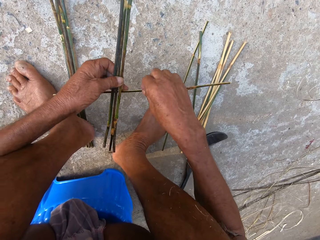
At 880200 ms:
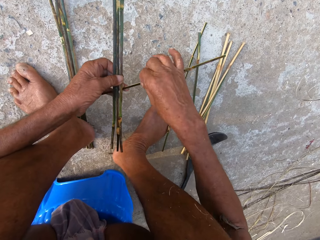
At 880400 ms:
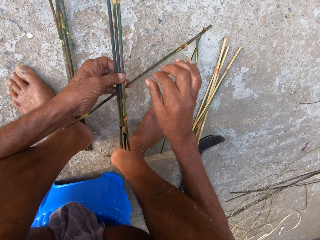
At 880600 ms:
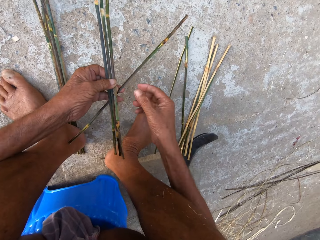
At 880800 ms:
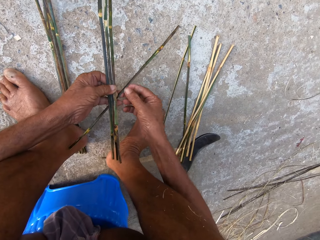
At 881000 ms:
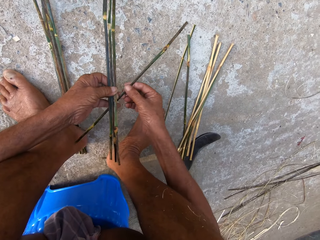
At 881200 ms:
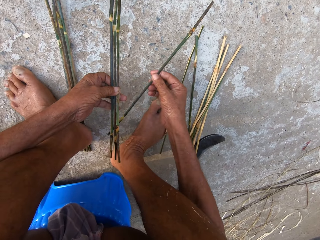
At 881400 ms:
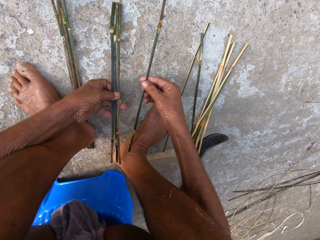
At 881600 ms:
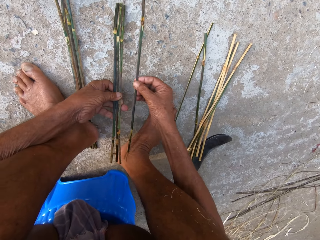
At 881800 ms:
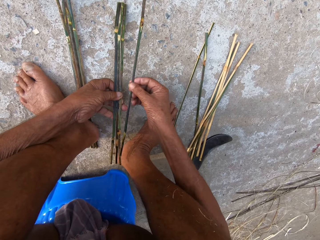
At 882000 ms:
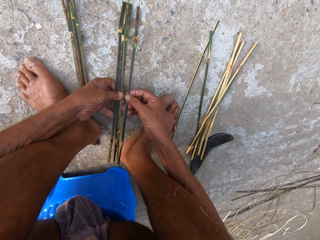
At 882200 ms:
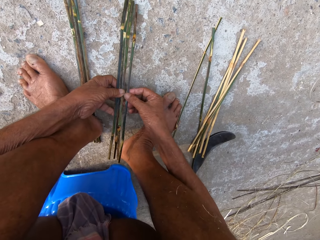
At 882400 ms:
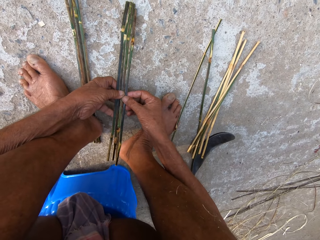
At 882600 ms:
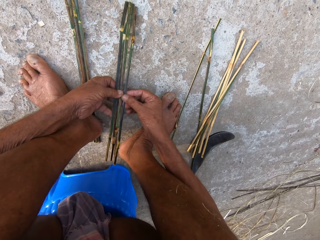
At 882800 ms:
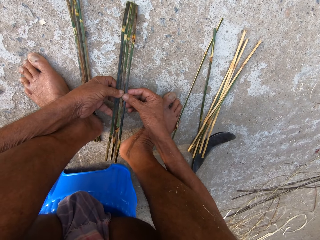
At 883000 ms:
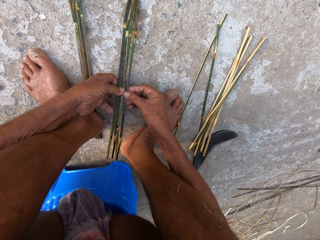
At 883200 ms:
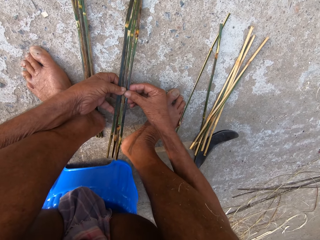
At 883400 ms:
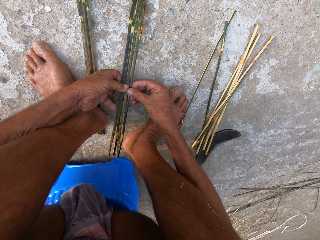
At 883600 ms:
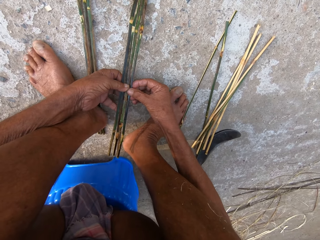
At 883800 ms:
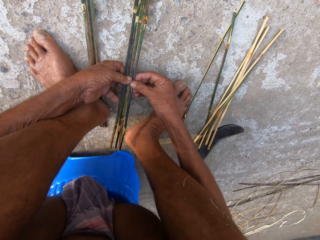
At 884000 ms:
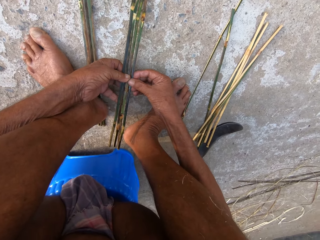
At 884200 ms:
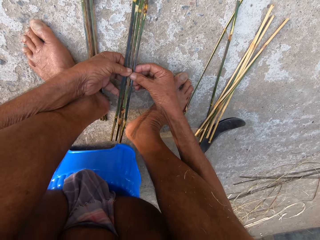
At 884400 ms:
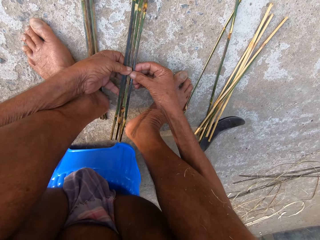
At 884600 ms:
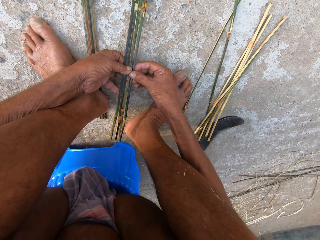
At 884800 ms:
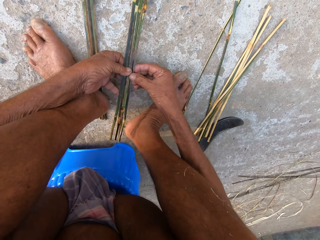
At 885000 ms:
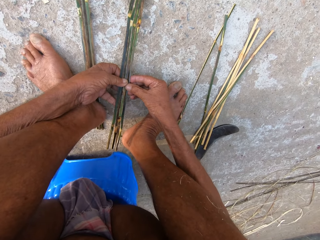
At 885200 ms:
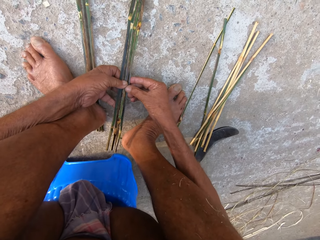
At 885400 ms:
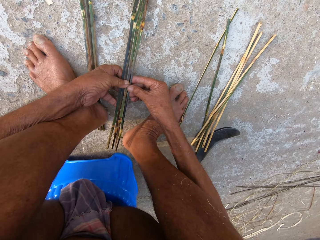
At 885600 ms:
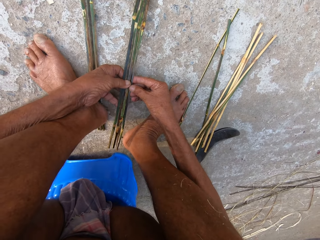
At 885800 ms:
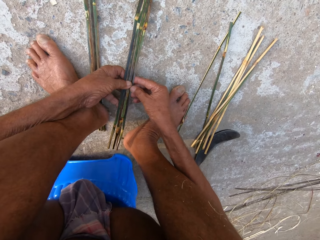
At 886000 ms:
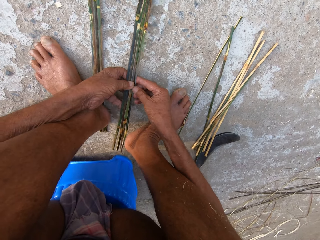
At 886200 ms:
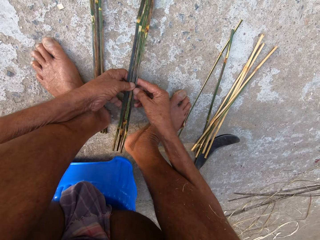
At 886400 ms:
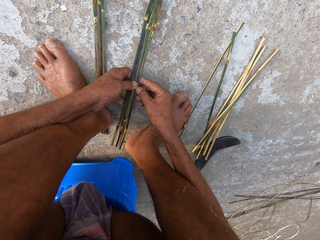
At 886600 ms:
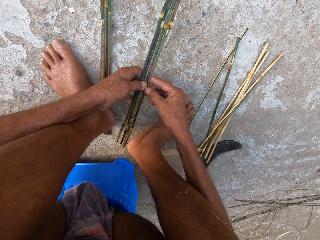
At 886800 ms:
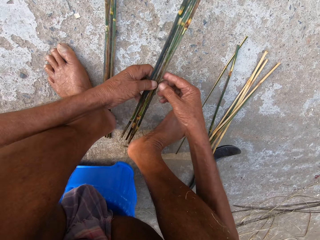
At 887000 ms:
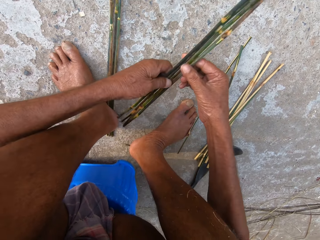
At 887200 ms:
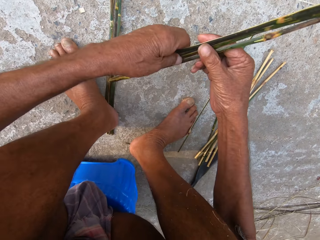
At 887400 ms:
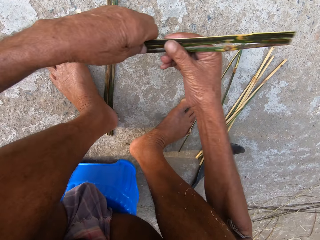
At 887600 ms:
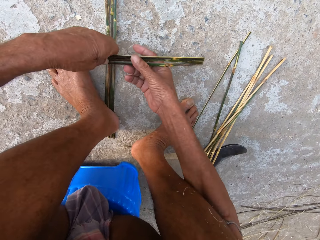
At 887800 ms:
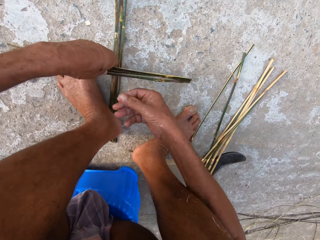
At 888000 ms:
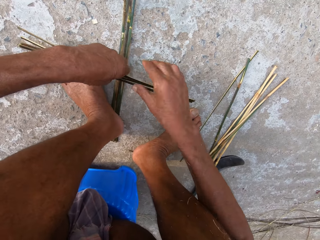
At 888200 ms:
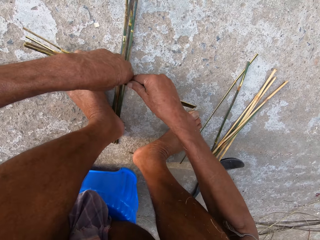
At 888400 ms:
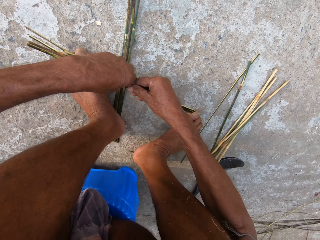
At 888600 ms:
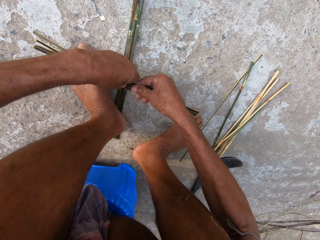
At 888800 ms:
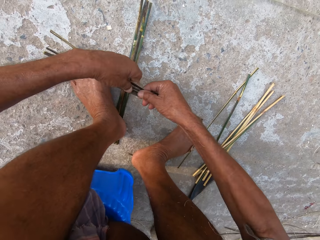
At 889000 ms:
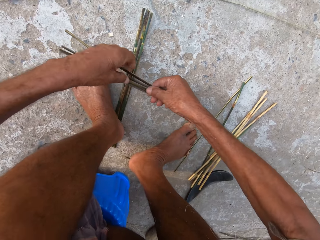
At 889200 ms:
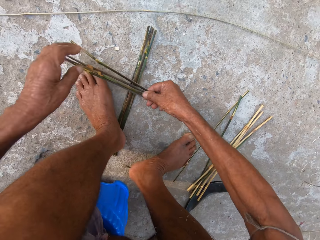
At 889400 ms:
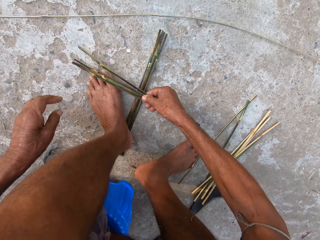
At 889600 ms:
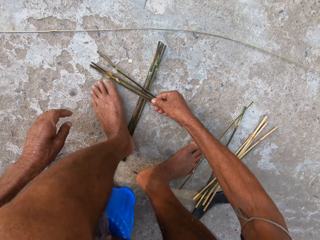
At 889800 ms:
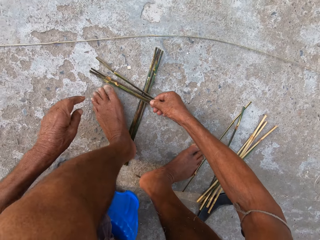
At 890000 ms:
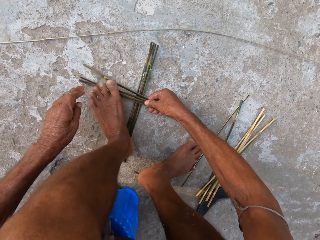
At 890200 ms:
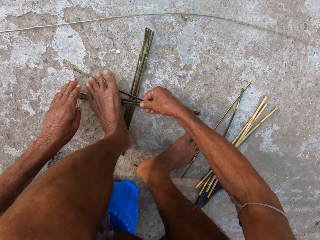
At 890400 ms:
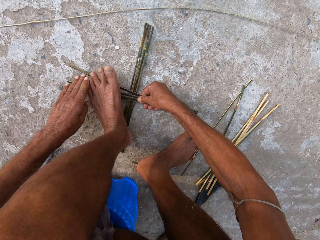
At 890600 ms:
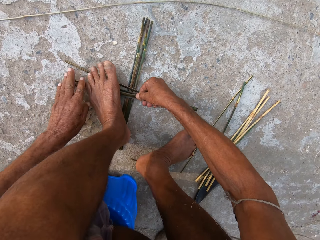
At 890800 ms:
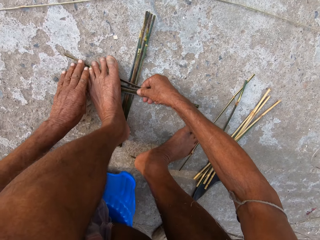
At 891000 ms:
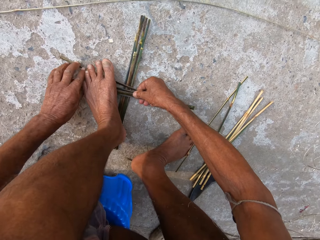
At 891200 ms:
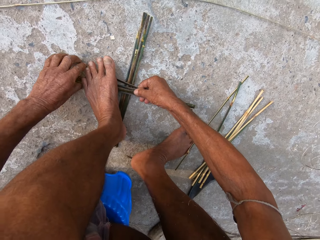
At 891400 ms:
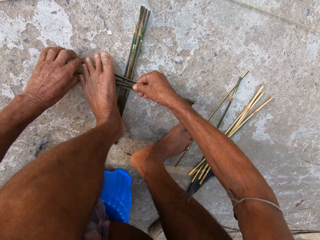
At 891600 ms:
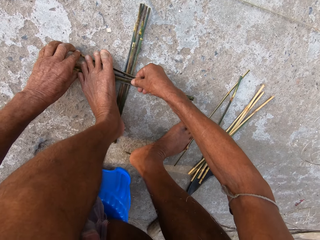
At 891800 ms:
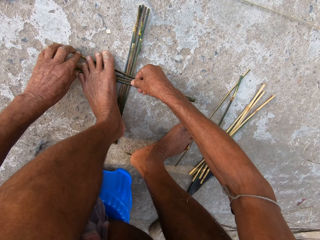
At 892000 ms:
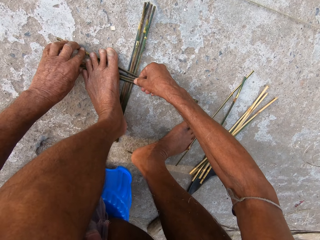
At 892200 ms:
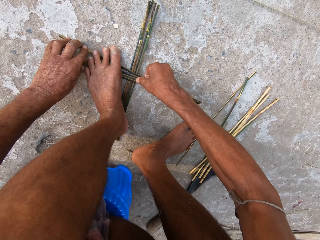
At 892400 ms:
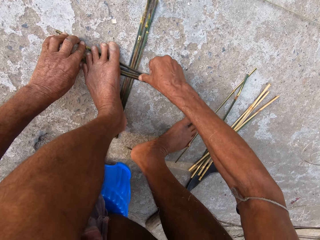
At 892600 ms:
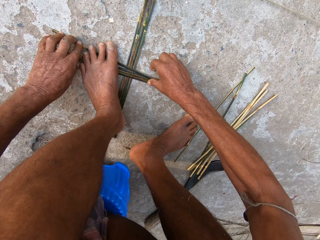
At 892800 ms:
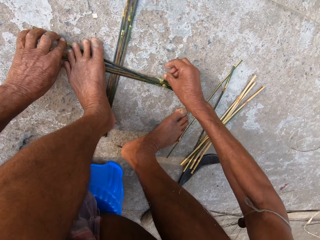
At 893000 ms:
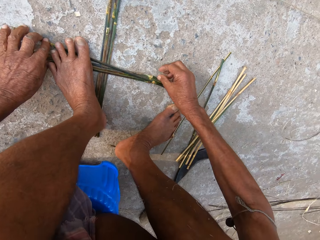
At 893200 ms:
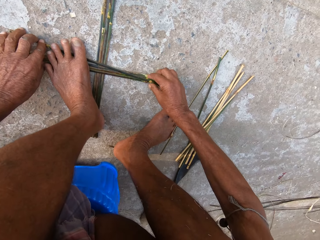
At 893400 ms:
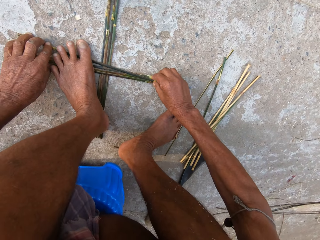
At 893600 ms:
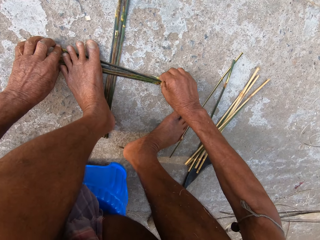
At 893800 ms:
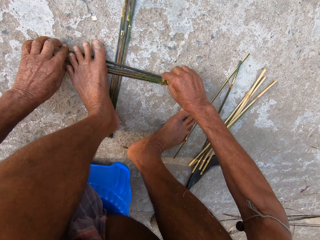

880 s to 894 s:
The camera wearer turns the stick over. He passes the stick from his right hand to his left hand. He holds the sticks together. He looks at the sticks. He passes the sticks from his left hand to his right hand. He places the sticks on the ground with his right hand. He places the sticks under his left leg with his right hand. He steps on the sticks with his left foot.

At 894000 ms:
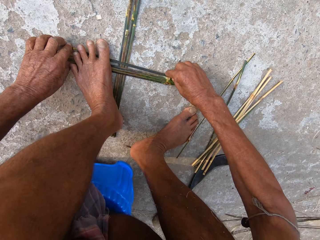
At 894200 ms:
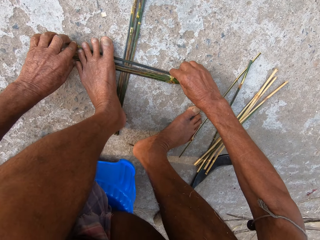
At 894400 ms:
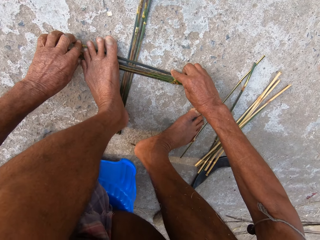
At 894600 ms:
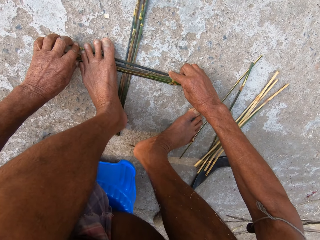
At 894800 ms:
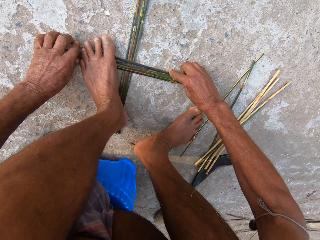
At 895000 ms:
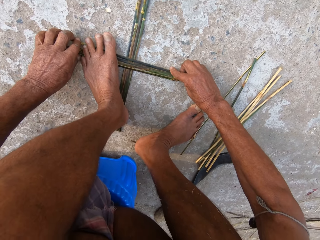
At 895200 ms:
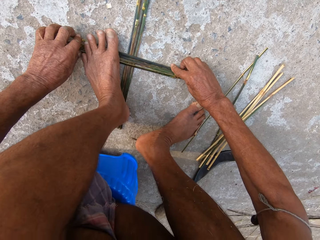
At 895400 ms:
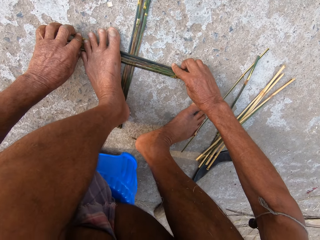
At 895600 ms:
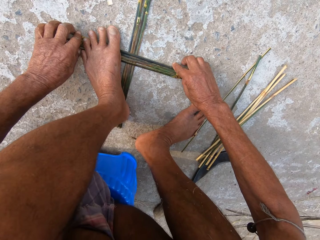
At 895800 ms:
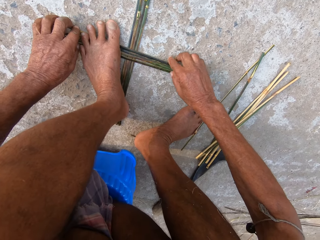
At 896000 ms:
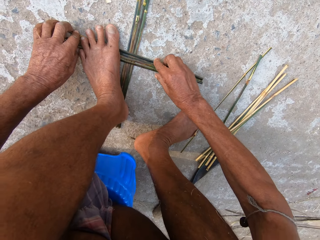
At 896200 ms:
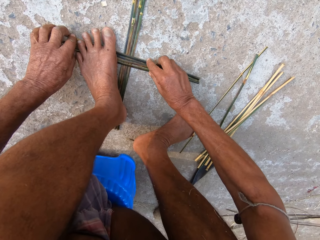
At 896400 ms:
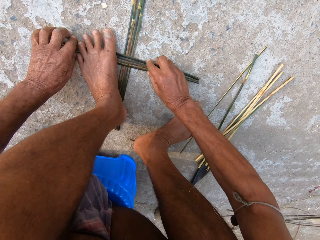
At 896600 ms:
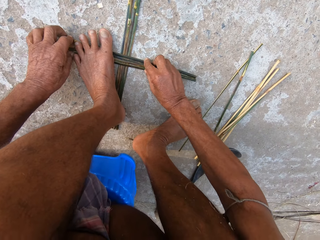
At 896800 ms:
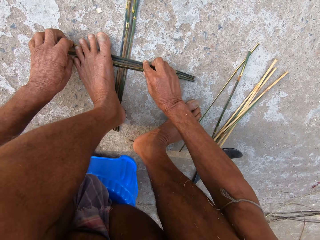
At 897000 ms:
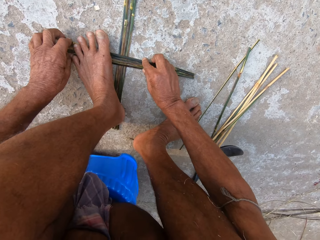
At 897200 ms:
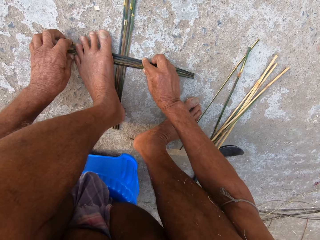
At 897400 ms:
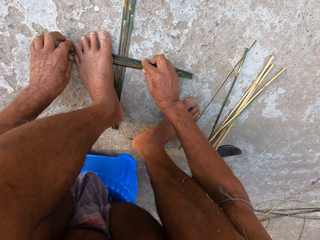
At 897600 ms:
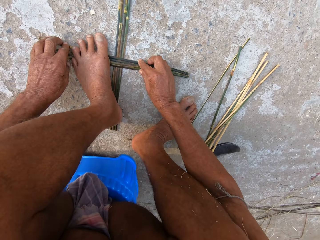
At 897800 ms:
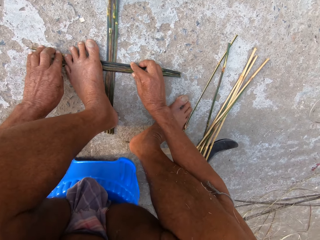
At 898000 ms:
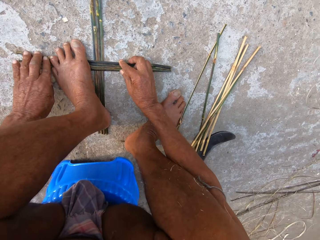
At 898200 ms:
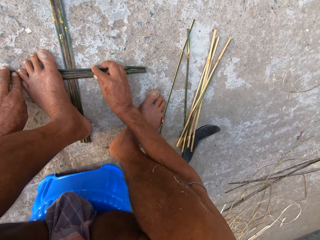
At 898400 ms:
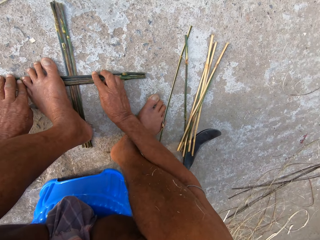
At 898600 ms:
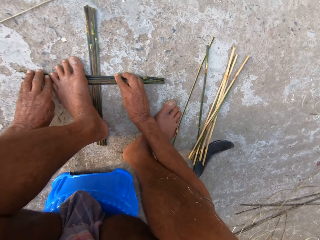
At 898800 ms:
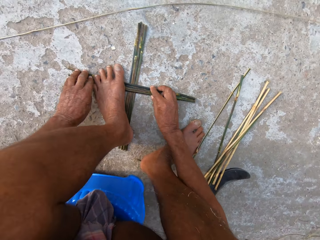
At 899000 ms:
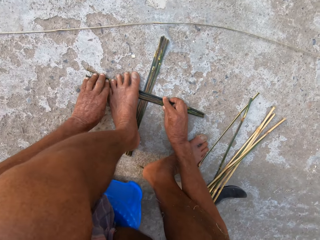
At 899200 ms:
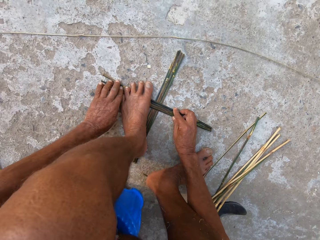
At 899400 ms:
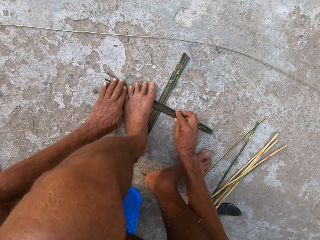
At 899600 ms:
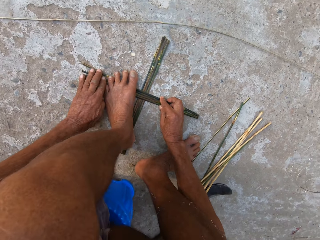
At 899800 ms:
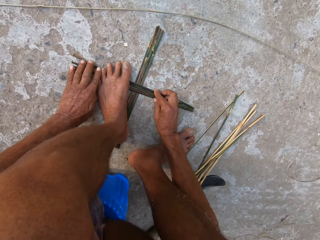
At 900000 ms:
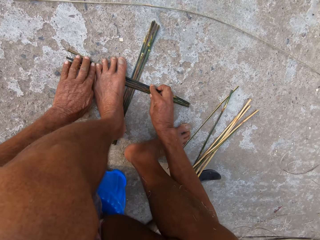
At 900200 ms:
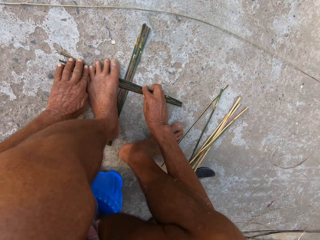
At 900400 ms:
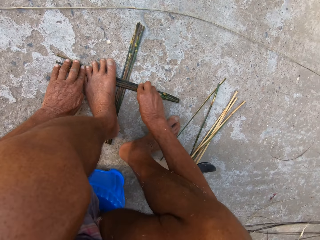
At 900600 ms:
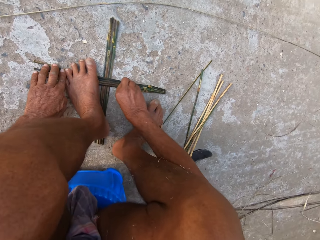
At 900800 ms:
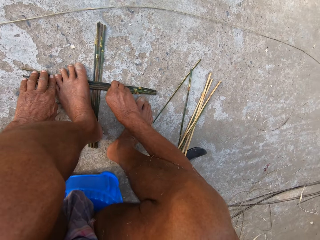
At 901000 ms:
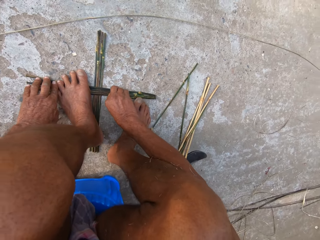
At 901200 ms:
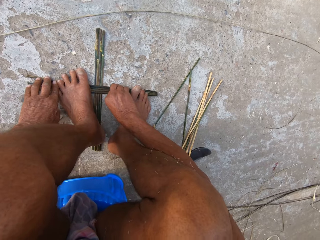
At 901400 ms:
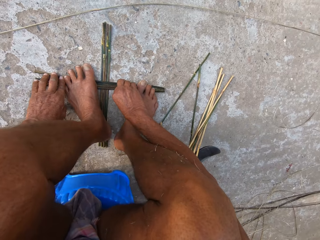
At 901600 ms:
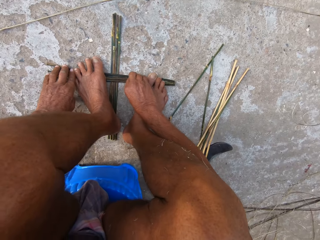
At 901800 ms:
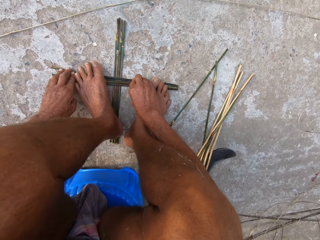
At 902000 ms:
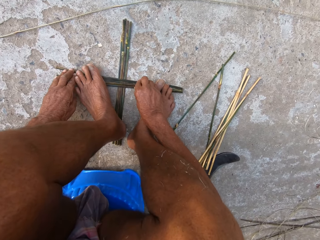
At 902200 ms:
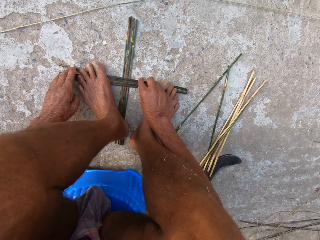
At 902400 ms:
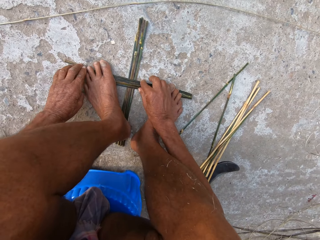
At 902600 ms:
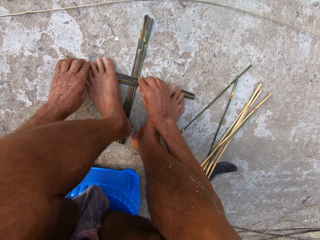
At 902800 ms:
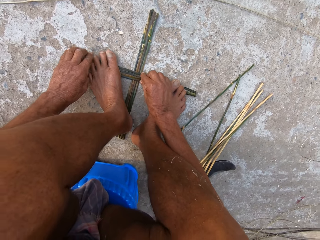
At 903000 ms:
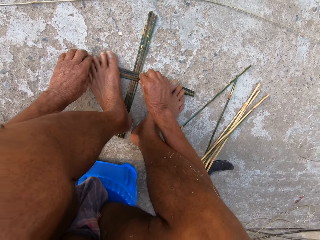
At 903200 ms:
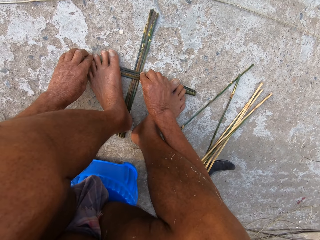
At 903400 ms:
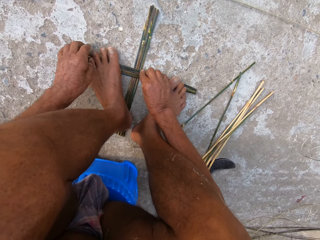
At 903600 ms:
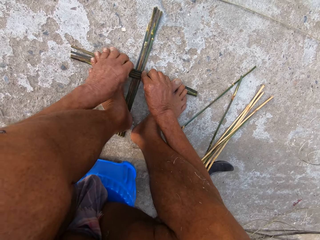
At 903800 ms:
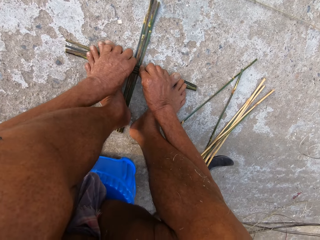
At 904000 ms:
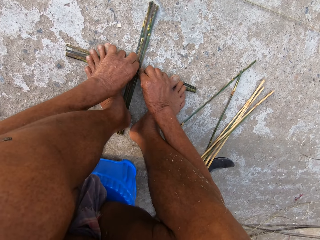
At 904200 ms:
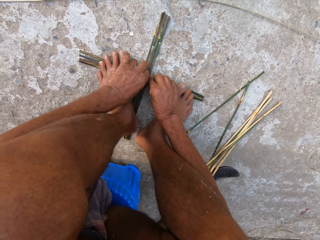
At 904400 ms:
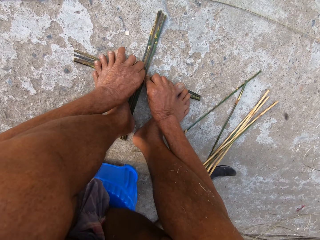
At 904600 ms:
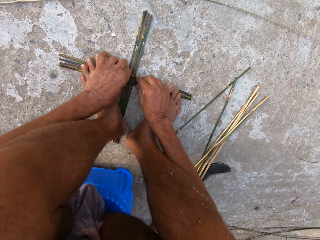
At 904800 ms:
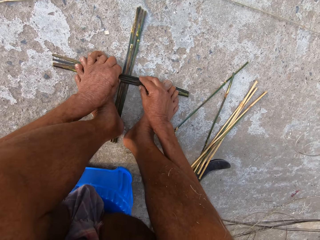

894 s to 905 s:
The camera wearer arranges the sticks. He puts his right foot on the sticks.
